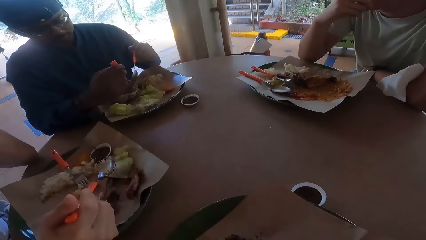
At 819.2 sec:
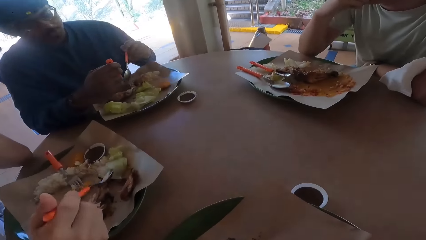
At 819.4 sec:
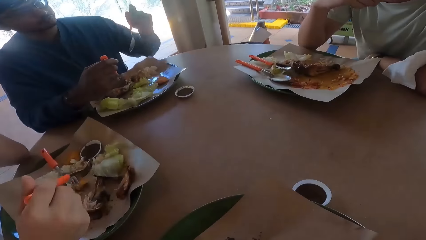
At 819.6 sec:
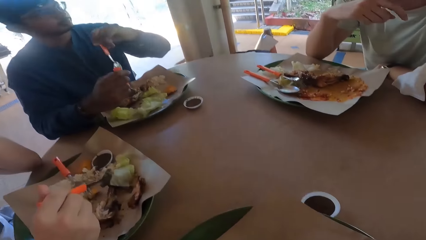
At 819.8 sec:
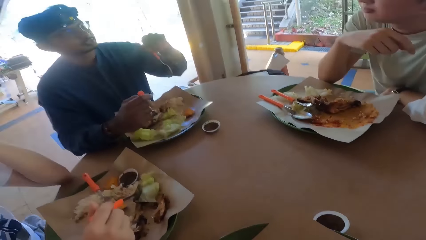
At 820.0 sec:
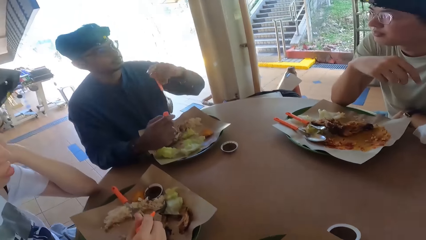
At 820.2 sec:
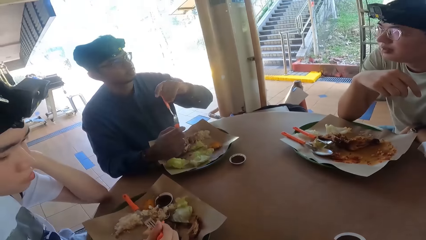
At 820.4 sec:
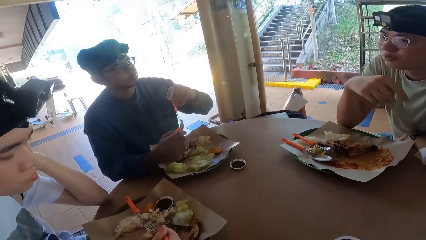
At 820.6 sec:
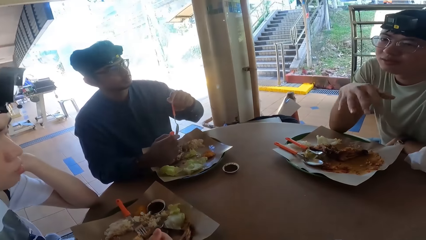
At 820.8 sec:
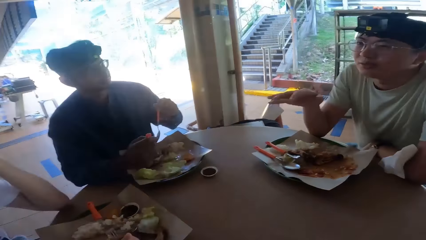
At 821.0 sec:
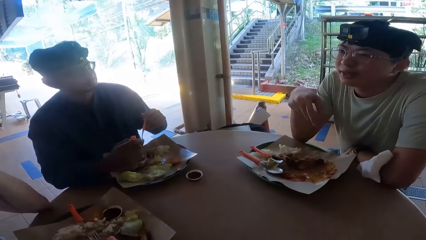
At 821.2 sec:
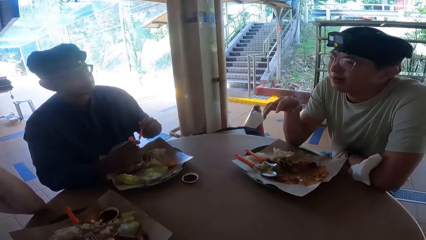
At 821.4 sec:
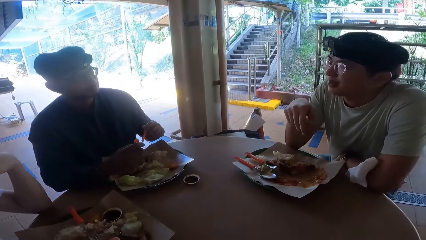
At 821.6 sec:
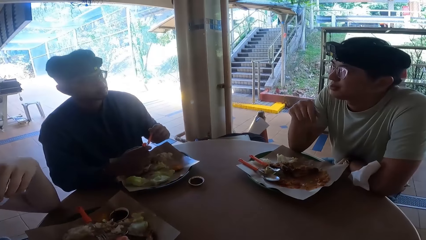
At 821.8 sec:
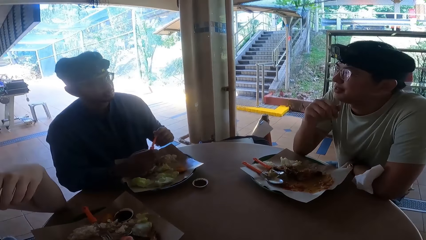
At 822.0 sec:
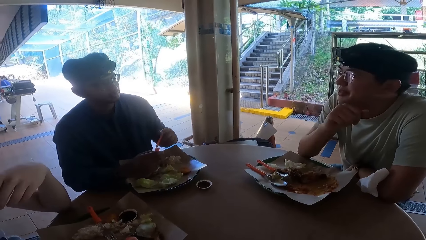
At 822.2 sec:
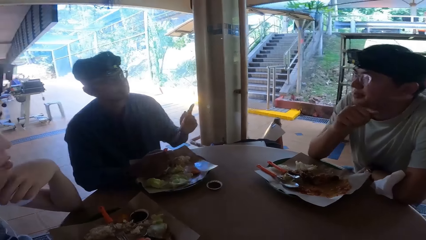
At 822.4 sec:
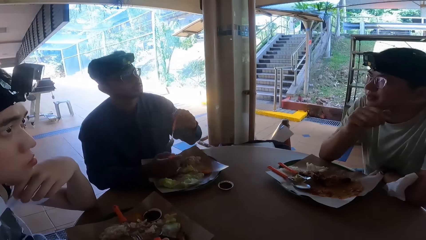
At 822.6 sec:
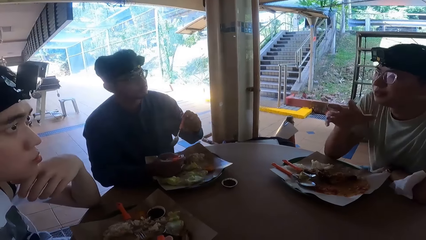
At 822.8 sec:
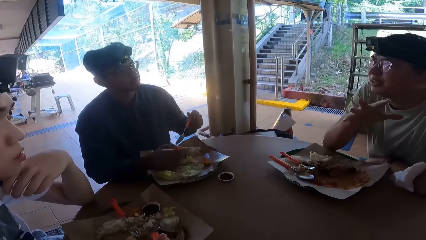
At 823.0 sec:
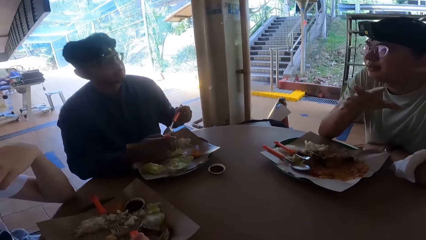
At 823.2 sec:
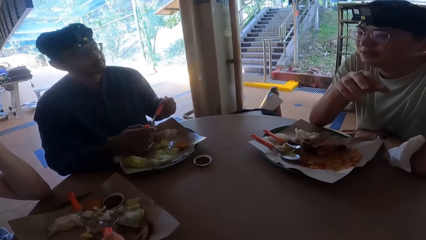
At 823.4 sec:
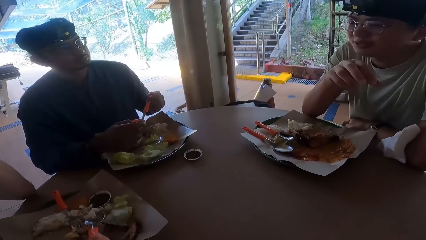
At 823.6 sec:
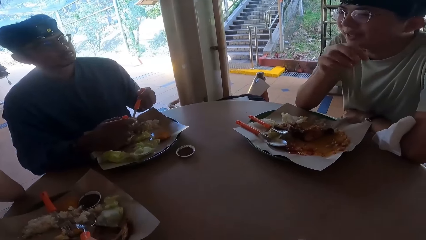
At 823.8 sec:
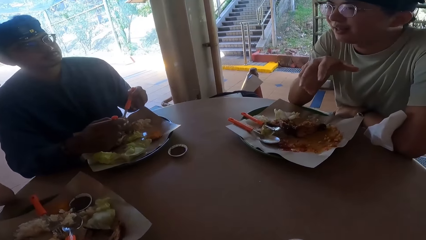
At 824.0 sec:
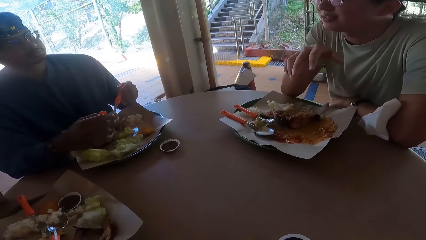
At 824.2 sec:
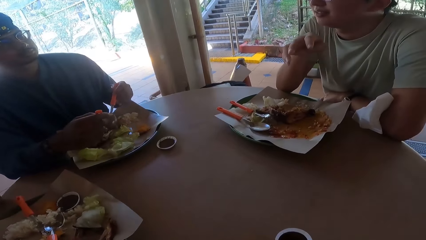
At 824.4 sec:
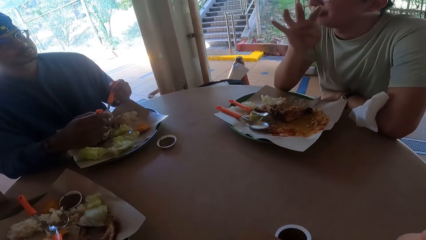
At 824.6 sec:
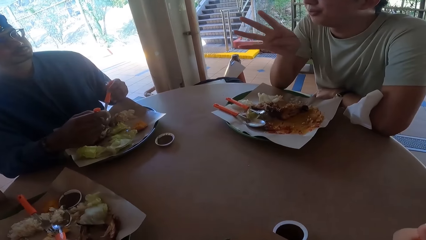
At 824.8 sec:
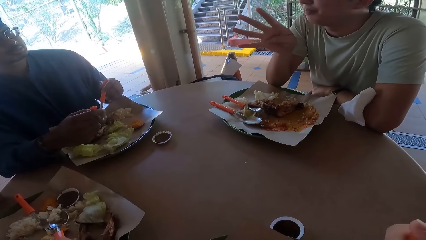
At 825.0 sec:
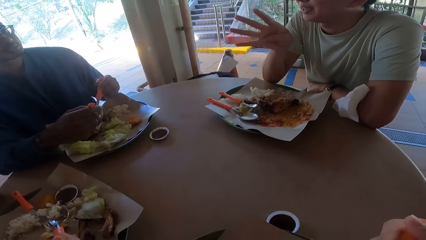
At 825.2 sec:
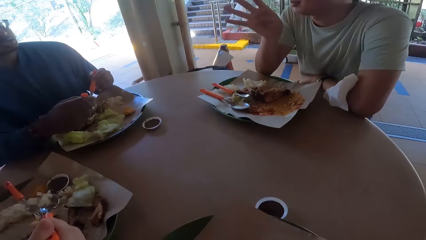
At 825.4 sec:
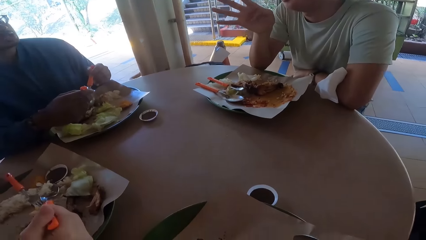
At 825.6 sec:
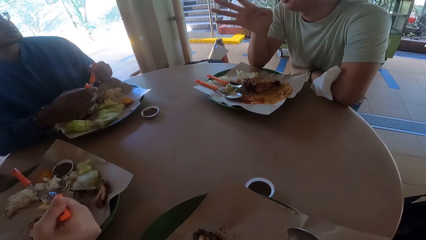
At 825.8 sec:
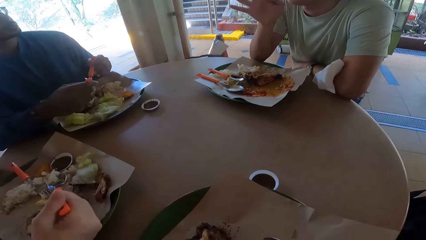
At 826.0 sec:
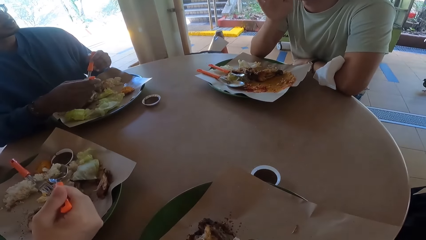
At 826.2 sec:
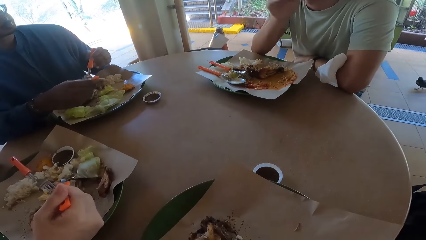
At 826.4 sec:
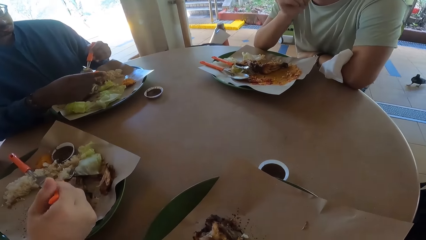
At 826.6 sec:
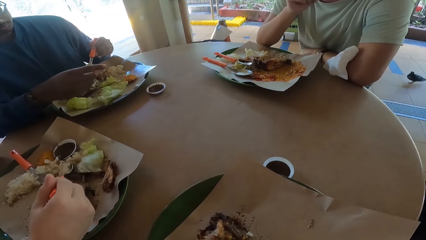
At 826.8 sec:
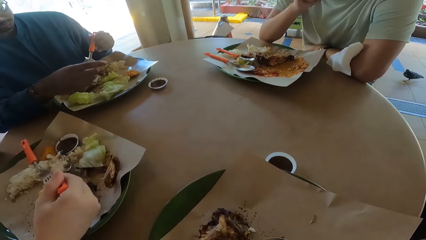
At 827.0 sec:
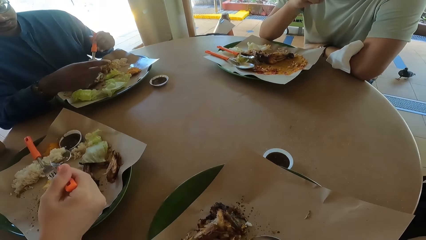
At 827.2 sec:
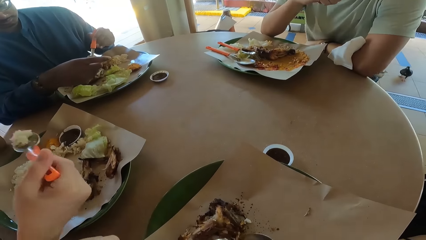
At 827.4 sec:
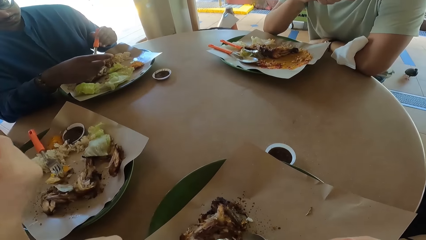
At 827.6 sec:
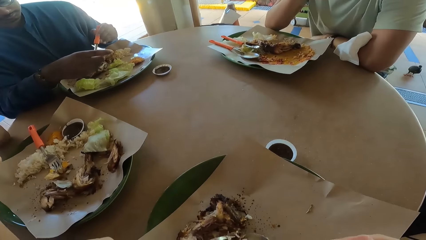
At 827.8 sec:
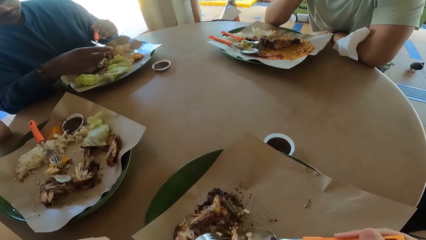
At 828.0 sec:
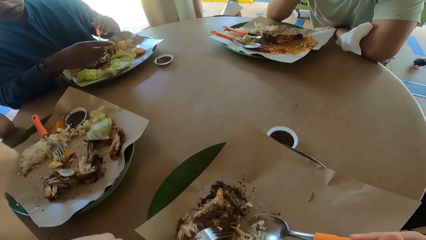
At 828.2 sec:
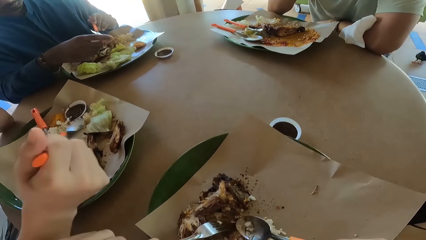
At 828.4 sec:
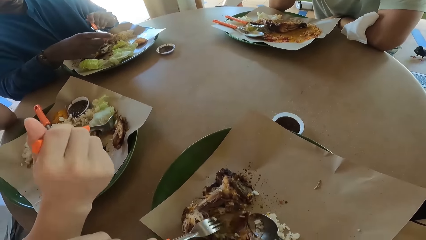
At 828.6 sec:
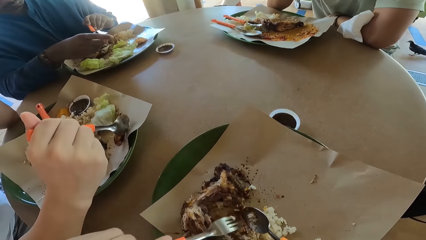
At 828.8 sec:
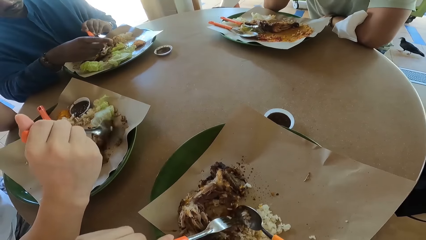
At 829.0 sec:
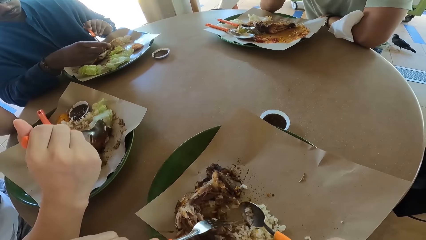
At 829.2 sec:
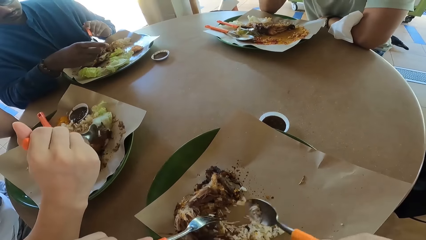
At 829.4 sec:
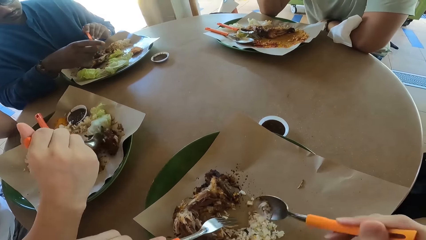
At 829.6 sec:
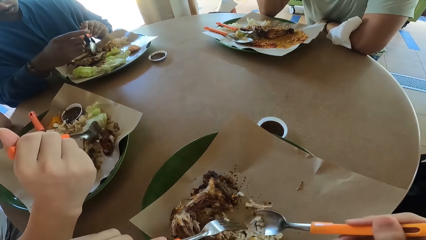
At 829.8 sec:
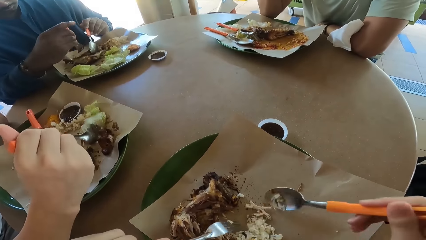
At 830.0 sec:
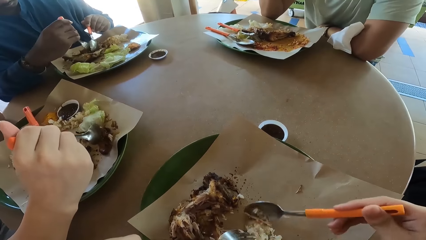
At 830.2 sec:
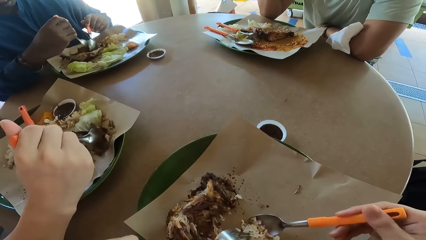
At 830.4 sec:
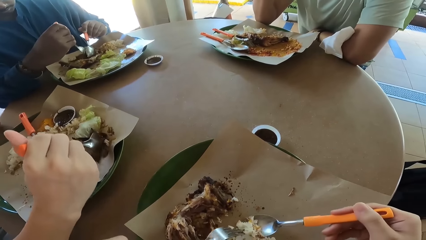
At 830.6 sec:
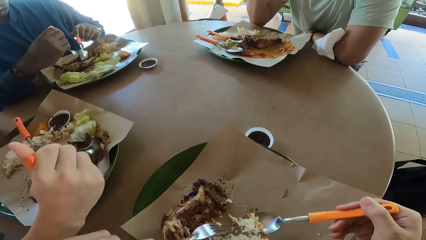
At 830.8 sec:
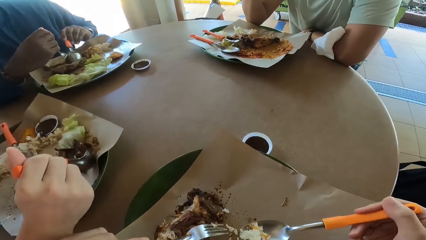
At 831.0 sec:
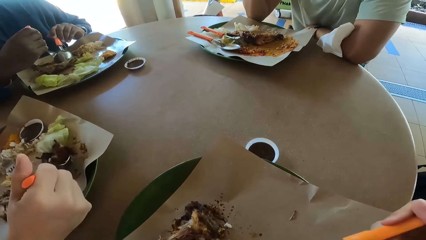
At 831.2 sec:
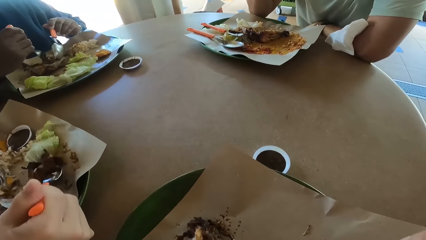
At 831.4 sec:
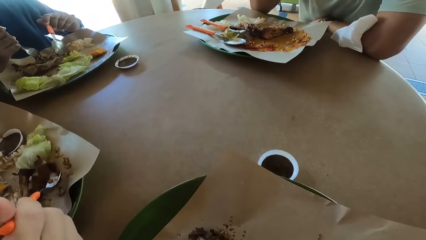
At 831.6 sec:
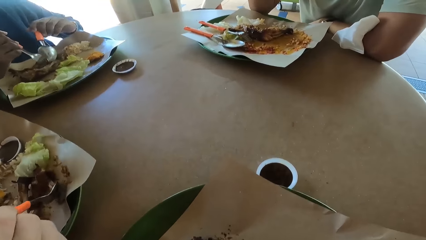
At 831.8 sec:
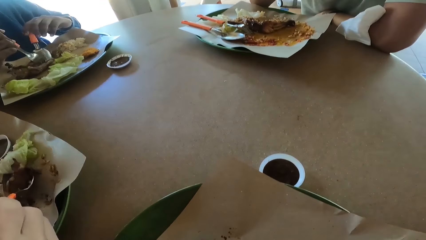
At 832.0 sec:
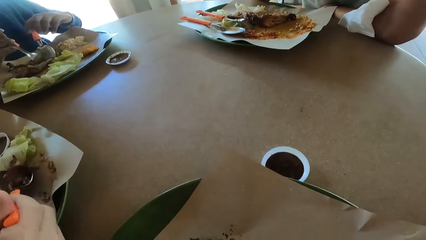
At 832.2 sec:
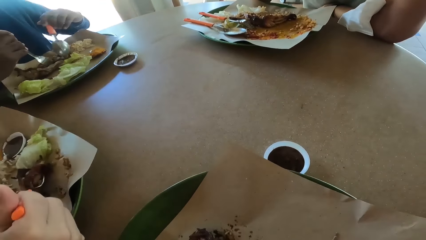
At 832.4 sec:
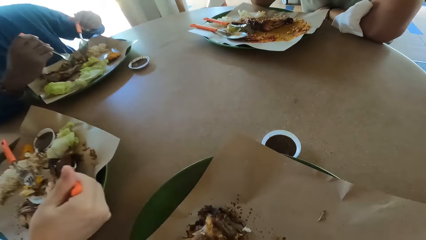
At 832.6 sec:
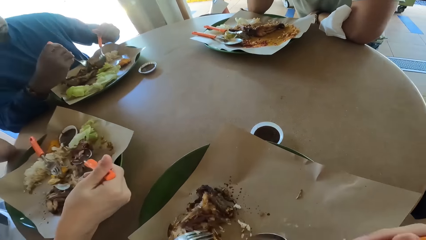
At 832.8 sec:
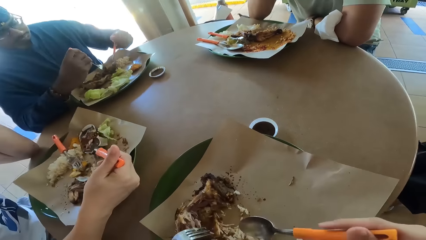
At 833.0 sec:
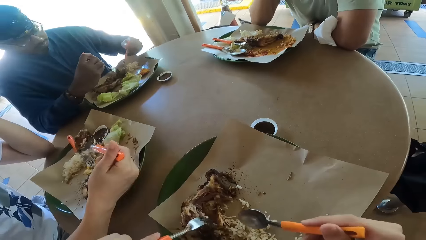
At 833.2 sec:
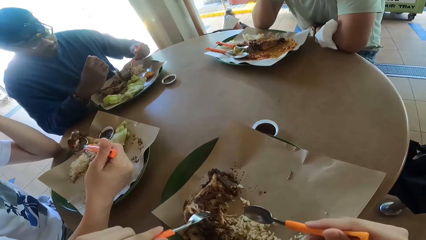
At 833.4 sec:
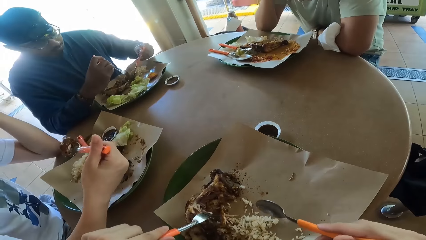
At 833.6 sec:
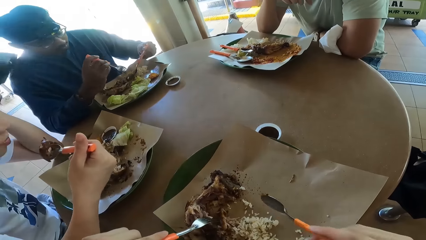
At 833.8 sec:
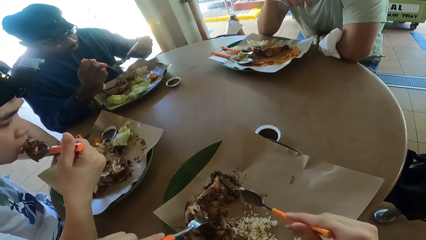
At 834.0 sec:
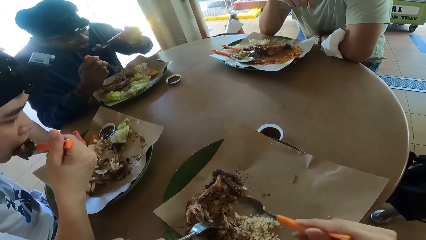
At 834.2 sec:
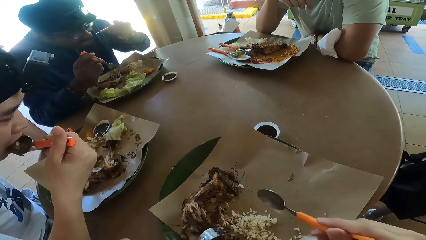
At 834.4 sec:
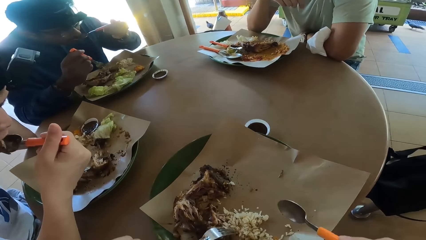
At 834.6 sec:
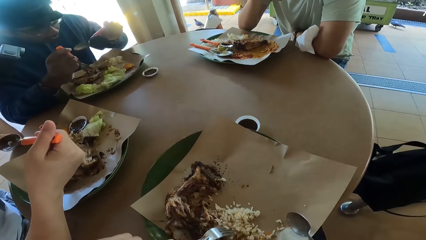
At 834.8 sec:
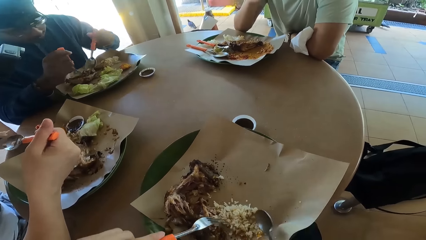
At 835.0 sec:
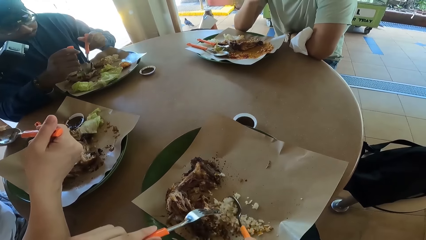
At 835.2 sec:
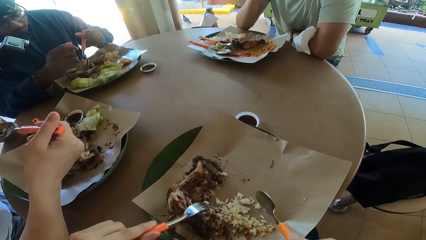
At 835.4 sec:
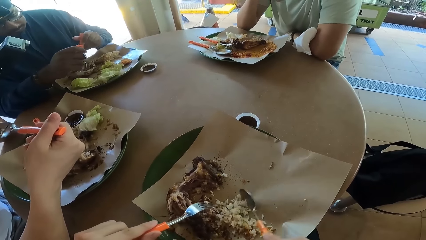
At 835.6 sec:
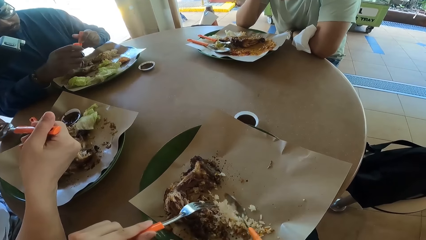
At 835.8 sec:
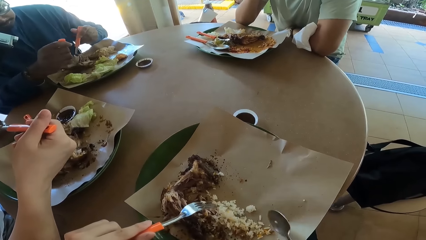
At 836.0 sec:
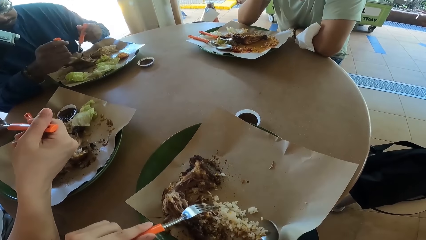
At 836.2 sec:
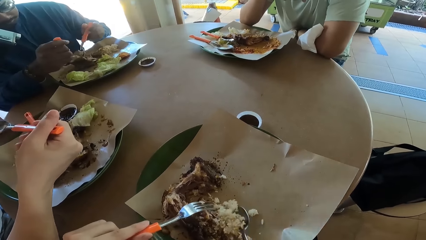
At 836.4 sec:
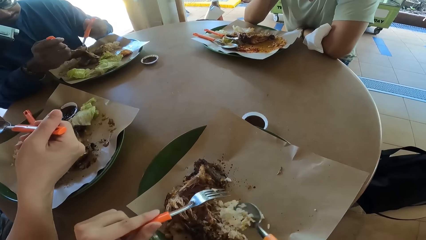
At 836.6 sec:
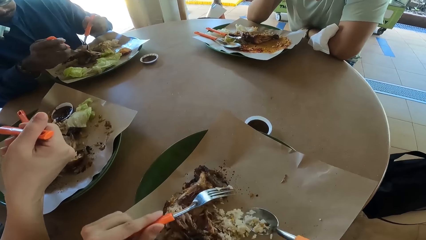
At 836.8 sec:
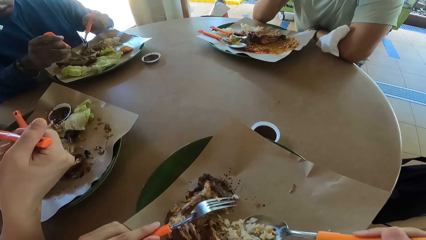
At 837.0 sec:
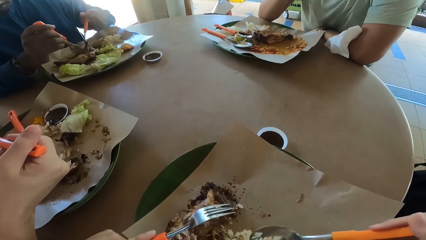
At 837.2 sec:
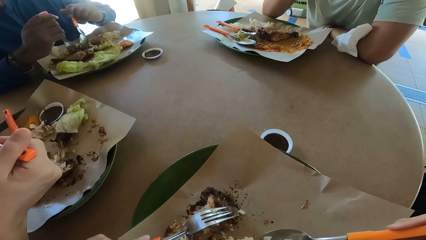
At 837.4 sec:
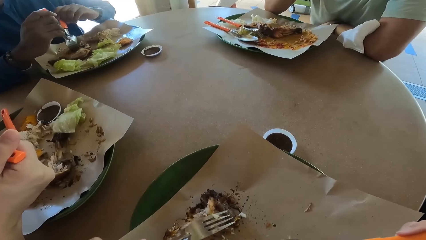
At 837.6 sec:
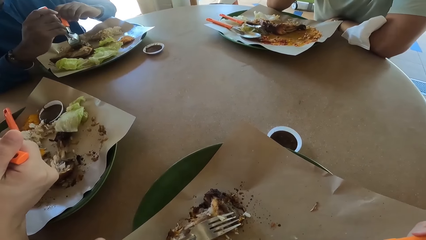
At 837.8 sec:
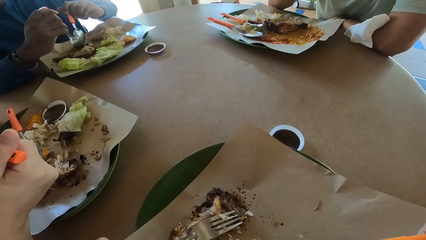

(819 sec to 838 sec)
A person eats food. The camera wearer eats the food.
